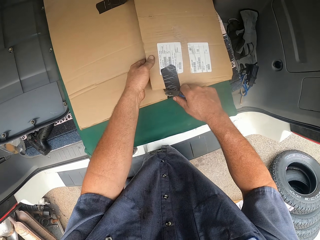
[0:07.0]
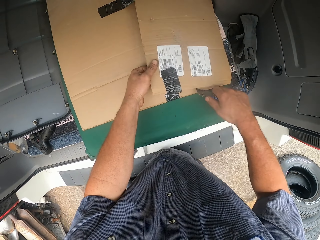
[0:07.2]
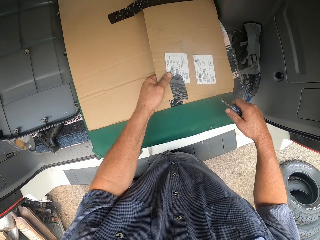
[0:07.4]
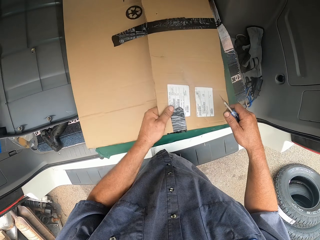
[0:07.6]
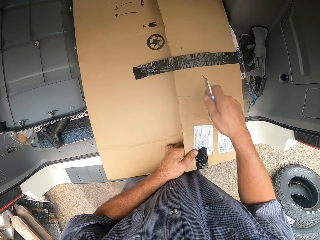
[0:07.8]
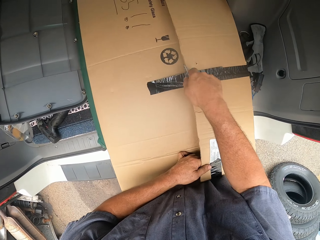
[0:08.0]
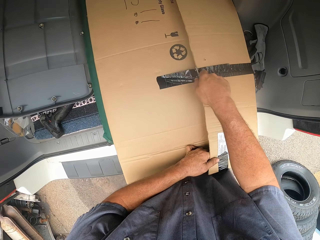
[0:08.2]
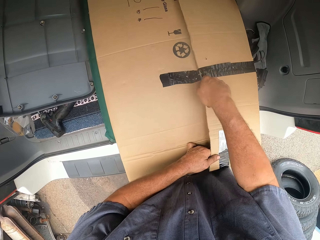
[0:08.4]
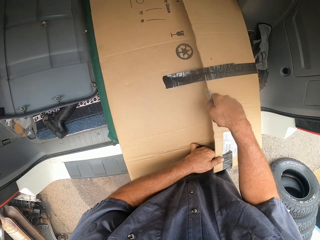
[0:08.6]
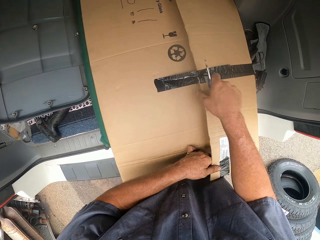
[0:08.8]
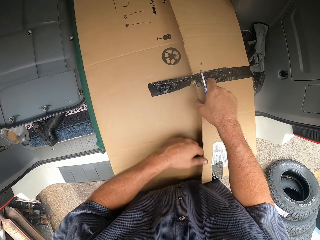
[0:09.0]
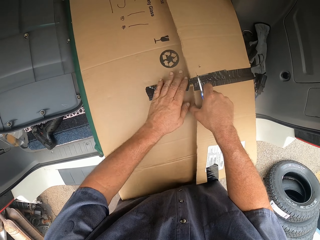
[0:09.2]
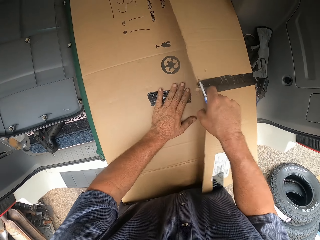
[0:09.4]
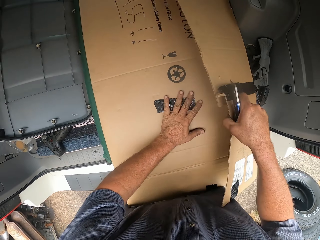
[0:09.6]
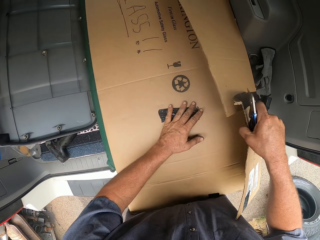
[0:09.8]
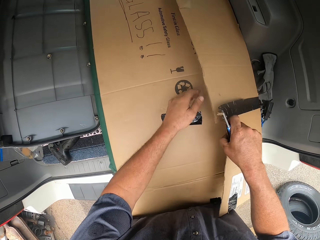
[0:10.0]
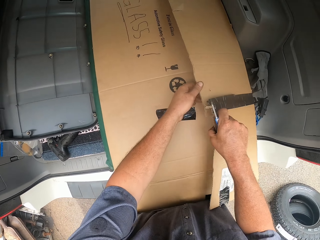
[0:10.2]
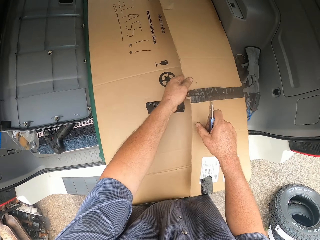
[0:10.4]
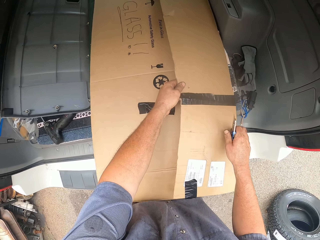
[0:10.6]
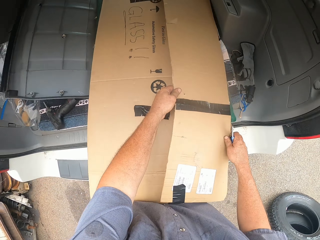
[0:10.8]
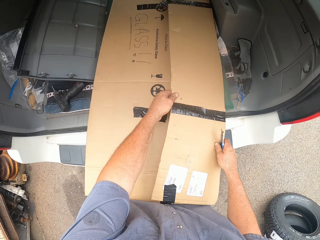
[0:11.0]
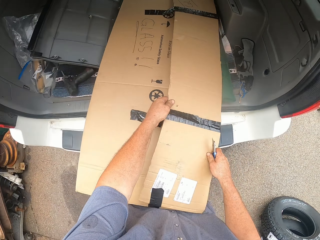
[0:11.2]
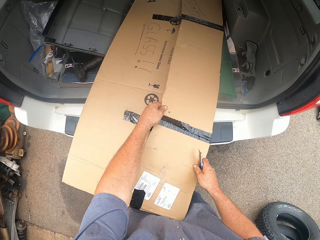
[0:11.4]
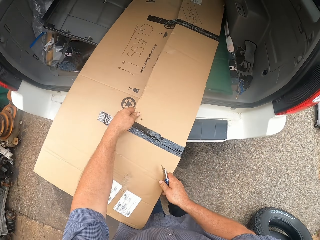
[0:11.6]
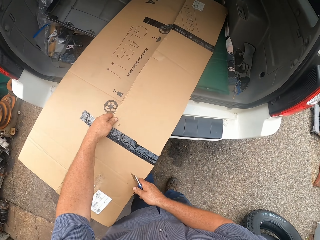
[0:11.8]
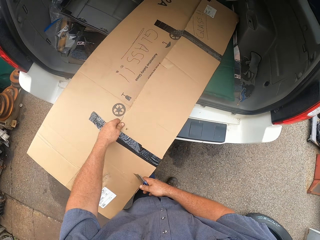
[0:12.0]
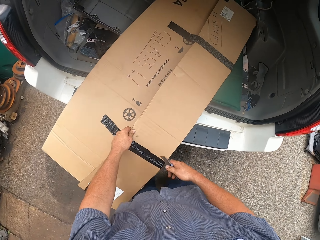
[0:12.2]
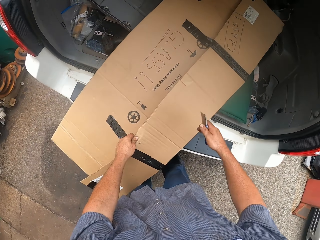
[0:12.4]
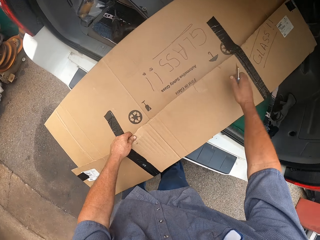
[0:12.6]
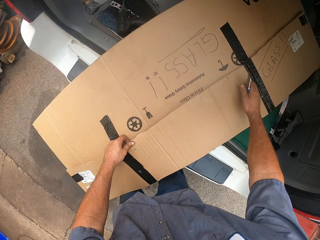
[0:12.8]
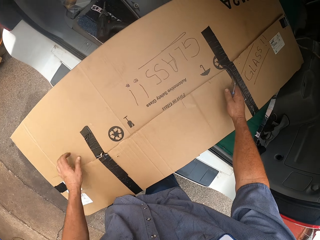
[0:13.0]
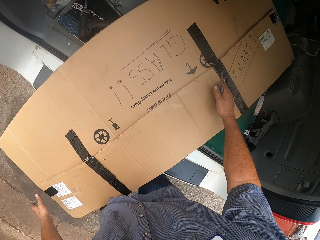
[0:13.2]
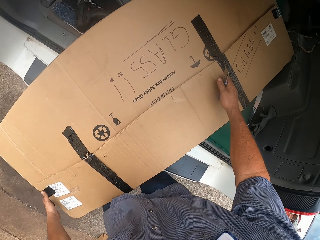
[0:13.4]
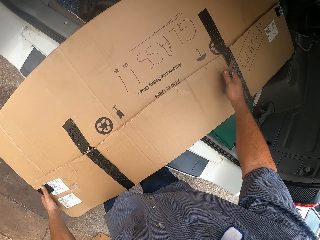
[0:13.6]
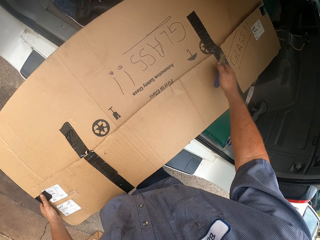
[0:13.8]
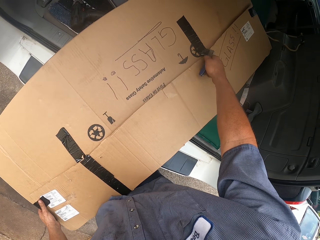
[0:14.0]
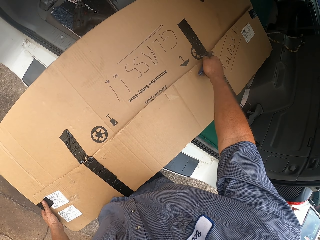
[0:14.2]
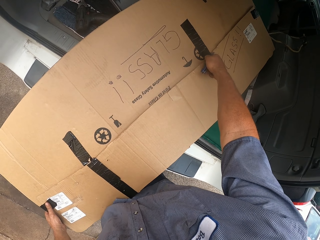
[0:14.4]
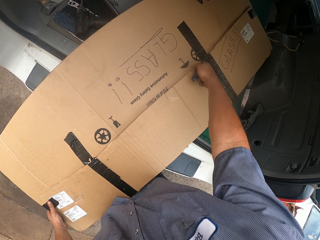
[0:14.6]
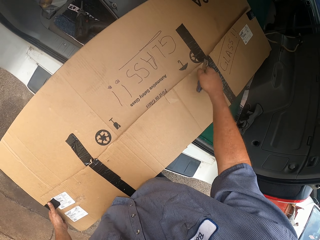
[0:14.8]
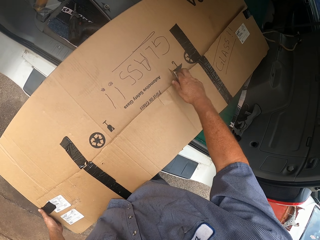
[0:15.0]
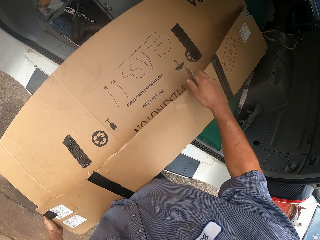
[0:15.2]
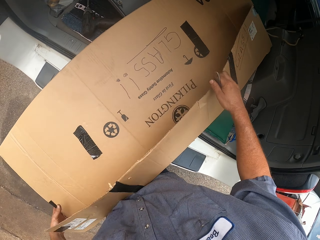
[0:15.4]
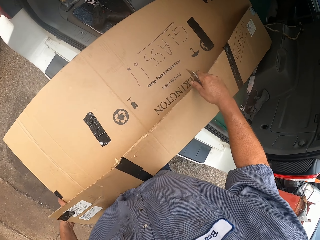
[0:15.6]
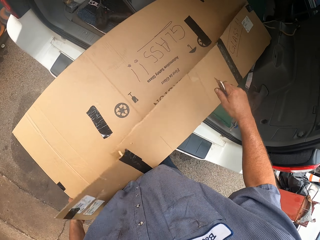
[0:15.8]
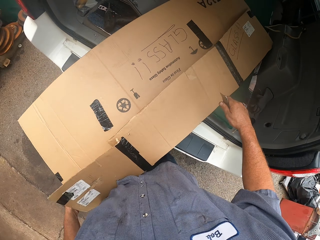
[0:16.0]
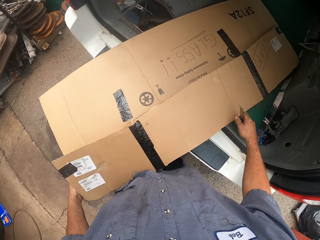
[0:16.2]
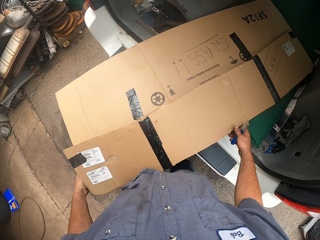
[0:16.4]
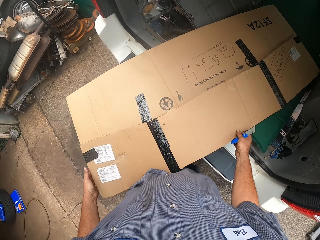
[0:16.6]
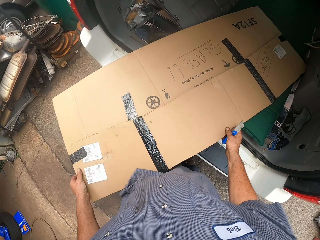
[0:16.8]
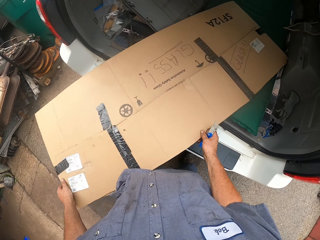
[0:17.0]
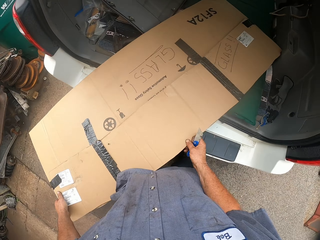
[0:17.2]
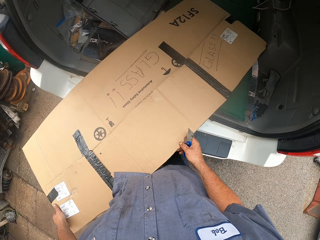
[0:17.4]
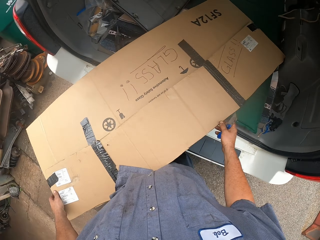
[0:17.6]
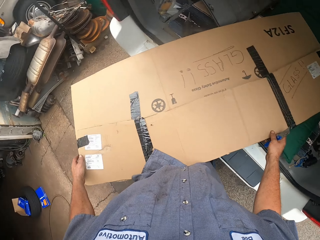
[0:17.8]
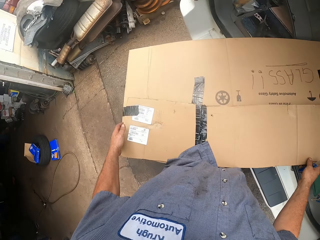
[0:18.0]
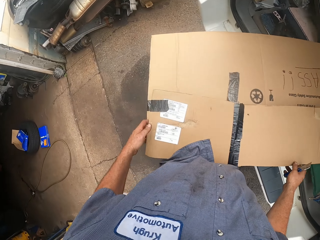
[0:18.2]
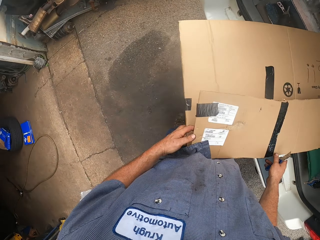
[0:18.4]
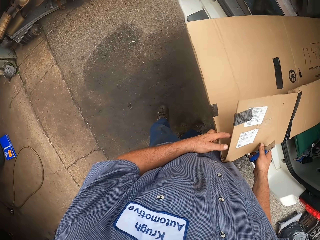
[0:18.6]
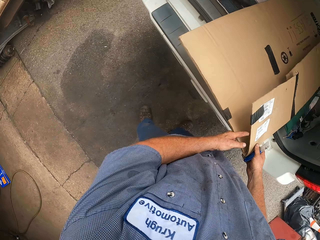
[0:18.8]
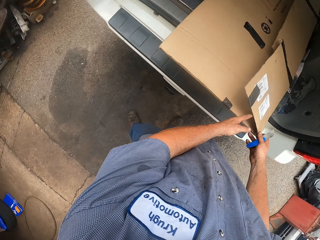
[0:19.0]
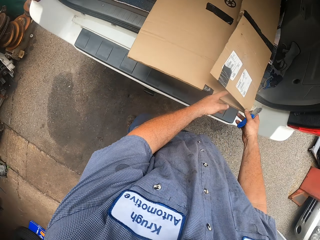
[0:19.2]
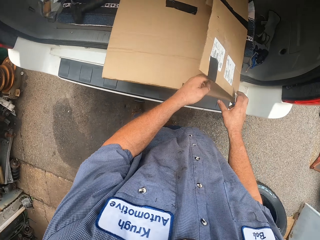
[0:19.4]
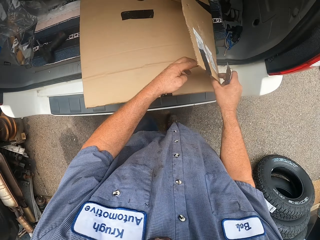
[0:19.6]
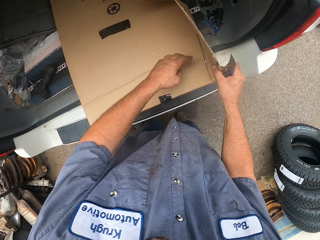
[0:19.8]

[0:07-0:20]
The camera wearer cuts the cellotape or tape from the box. They move a package. They cut the tape. They open the package and move the package.

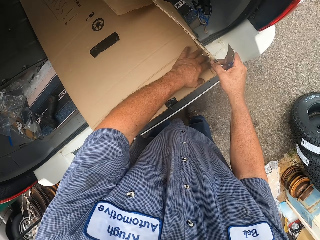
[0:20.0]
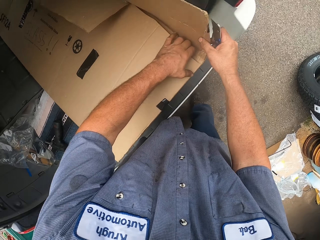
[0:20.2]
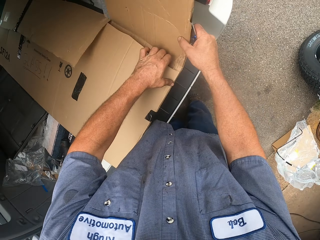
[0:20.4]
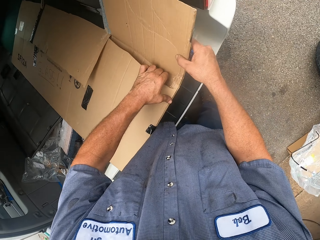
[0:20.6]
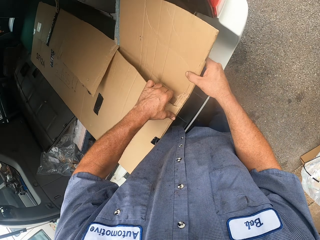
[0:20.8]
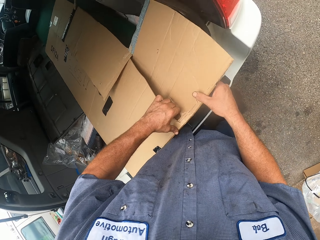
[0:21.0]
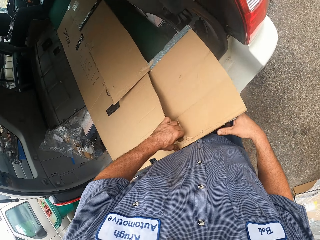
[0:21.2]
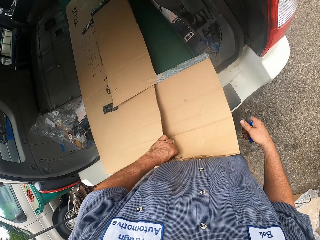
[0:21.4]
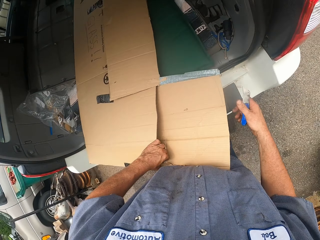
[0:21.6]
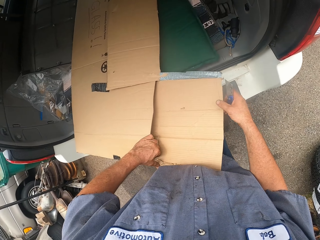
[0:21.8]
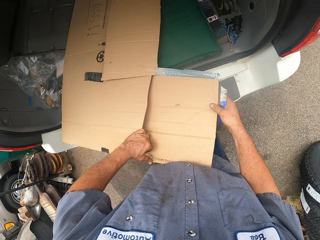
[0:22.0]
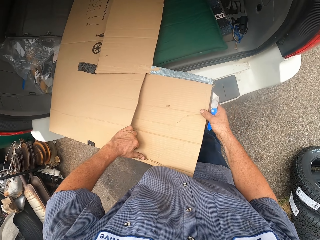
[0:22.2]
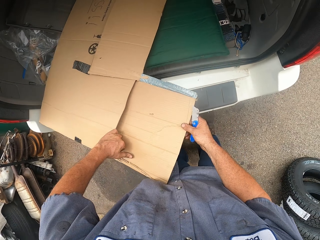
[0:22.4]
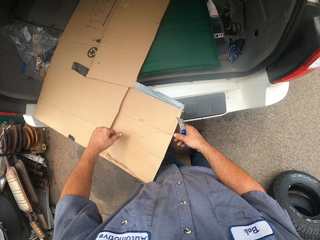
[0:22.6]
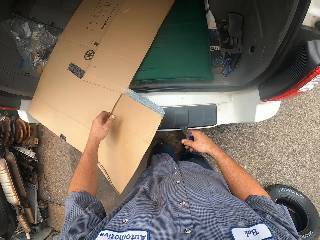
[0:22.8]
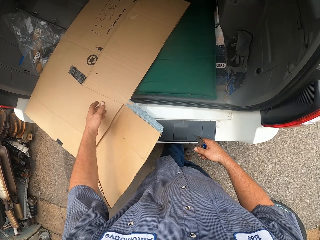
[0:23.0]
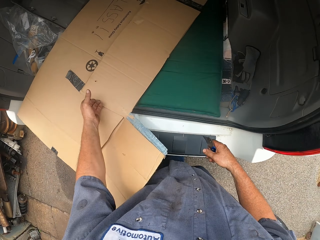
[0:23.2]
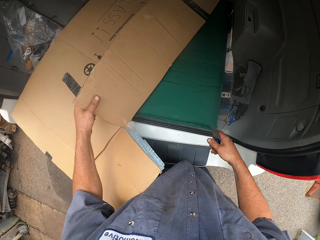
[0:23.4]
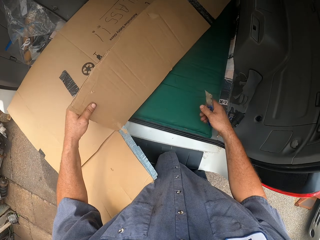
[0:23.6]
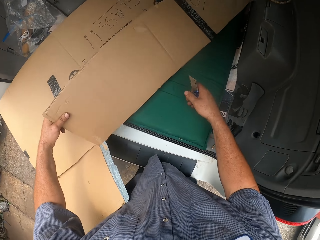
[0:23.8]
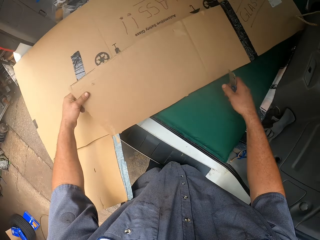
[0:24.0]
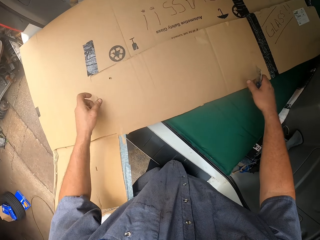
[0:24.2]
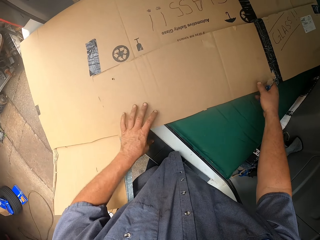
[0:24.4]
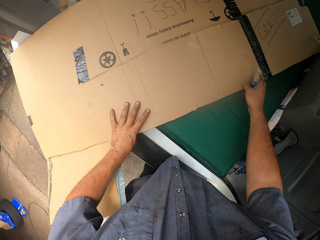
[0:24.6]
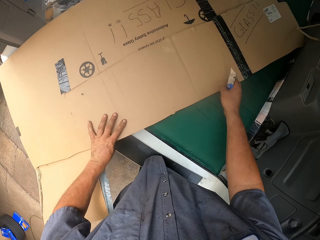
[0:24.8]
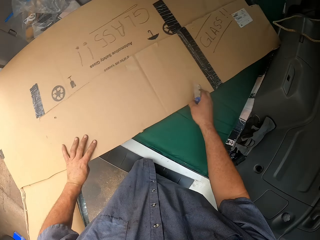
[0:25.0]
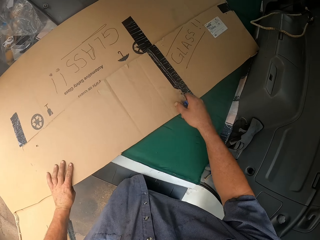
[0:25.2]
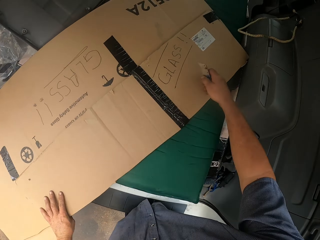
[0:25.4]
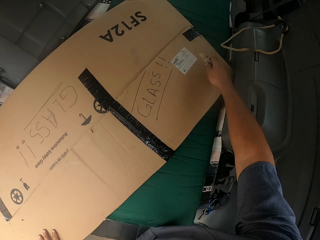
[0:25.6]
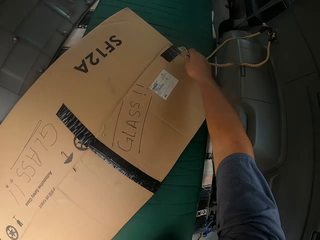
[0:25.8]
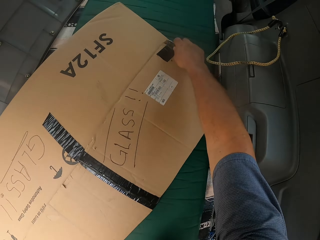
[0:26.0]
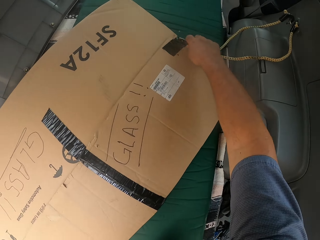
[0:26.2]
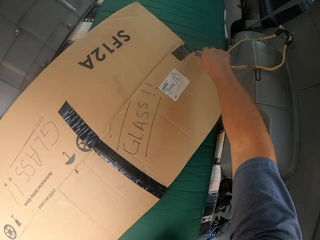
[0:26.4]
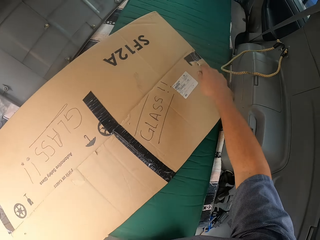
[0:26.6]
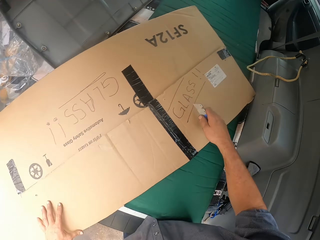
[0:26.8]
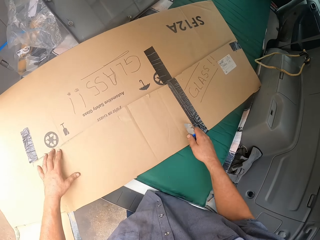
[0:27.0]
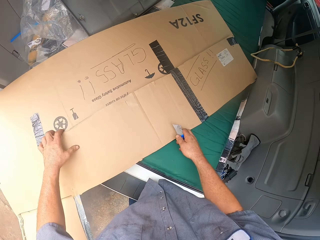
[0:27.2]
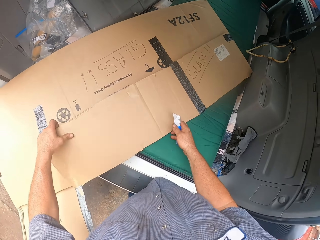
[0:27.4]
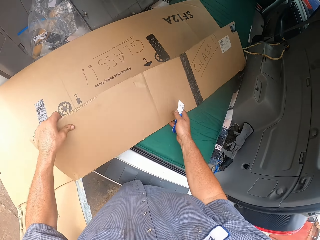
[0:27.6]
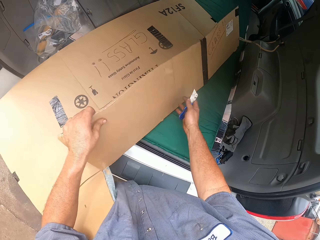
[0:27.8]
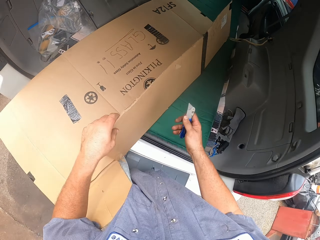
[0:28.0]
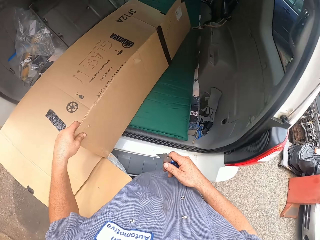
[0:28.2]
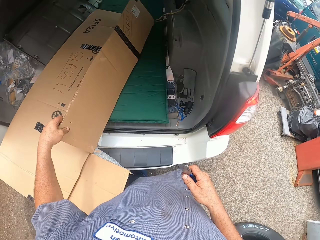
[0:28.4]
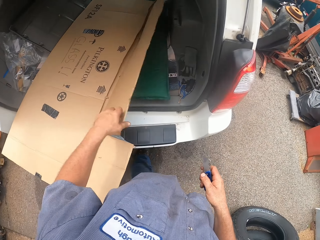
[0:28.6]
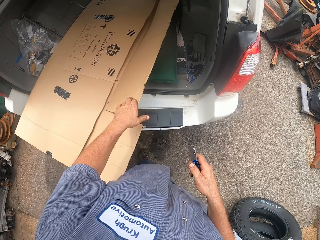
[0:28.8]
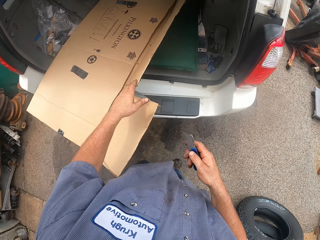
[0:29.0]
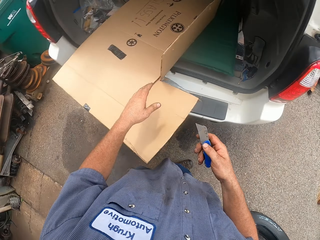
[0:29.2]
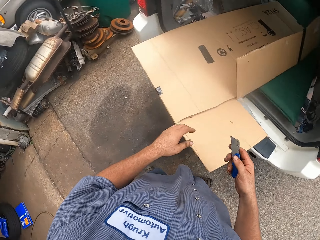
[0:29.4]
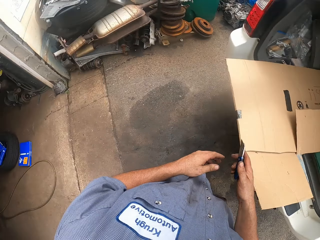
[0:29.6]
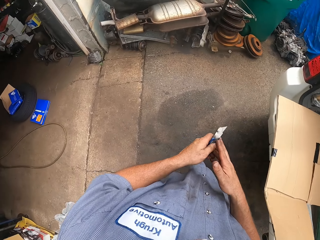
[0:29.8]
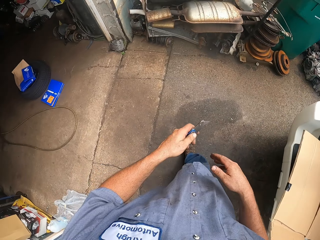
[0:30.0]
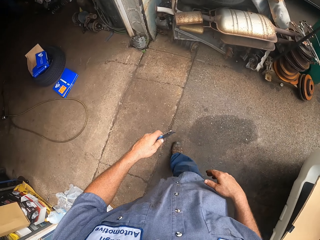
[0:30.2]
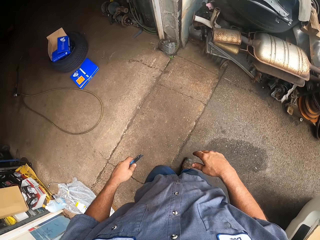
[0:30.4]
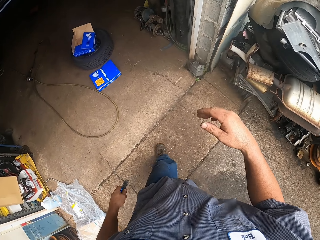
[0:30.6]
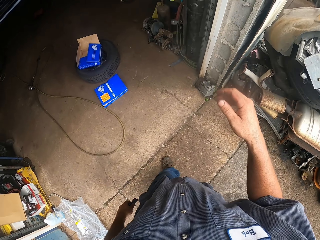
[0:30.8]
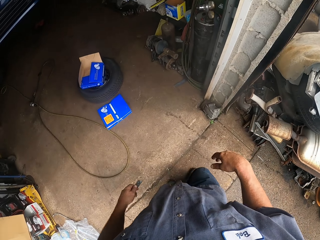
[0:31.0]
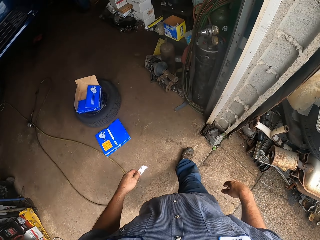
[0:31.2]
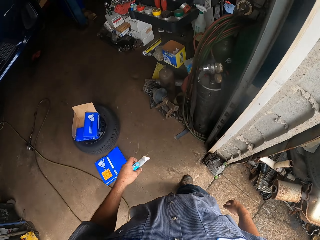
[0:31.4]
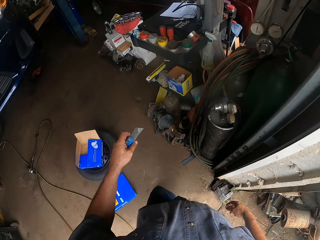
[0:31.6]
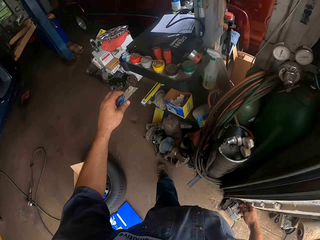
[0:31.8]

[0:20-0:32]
The camera wearer opens the box. They cut the tape, open the covering, and grab a knife in the other arm. They walk back. They walk forward.
